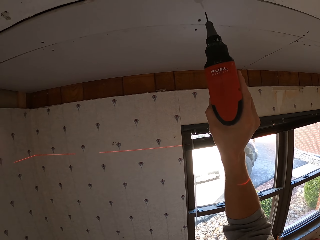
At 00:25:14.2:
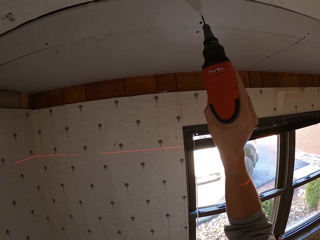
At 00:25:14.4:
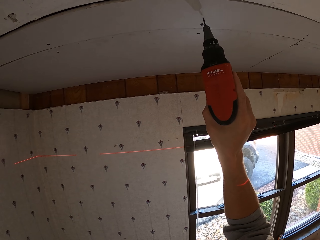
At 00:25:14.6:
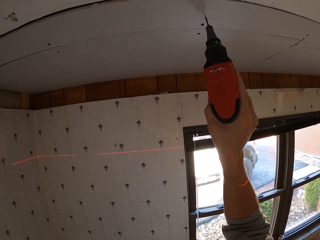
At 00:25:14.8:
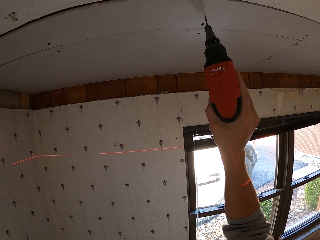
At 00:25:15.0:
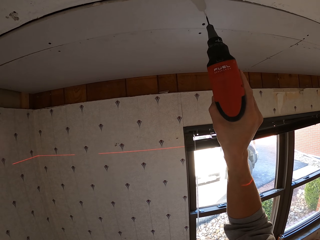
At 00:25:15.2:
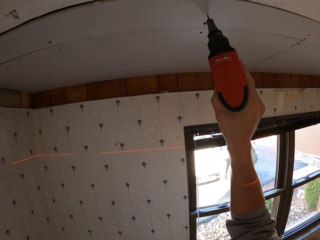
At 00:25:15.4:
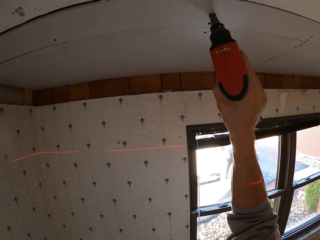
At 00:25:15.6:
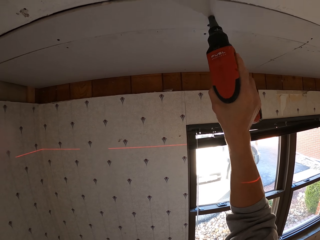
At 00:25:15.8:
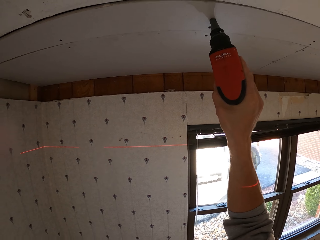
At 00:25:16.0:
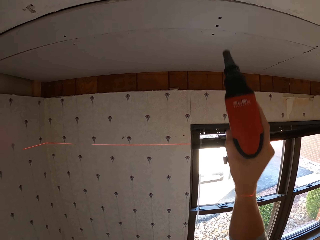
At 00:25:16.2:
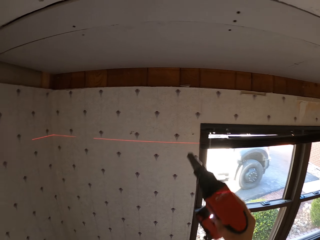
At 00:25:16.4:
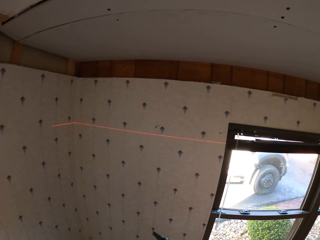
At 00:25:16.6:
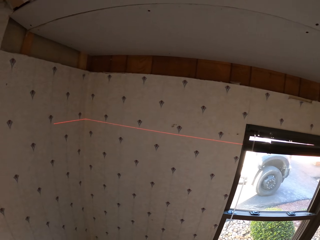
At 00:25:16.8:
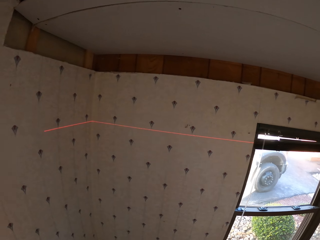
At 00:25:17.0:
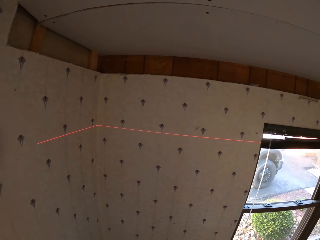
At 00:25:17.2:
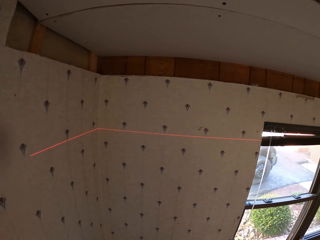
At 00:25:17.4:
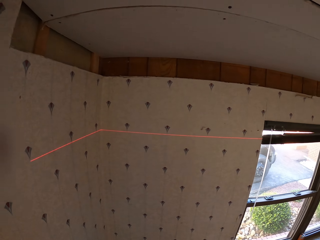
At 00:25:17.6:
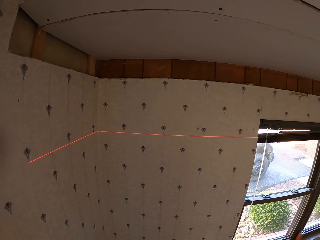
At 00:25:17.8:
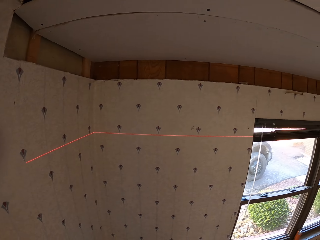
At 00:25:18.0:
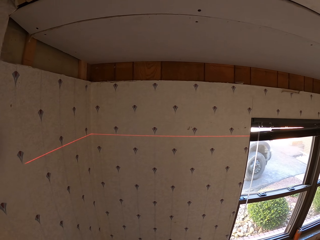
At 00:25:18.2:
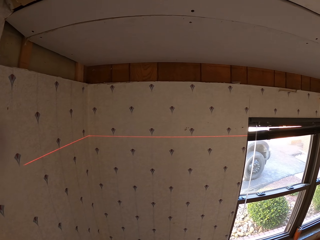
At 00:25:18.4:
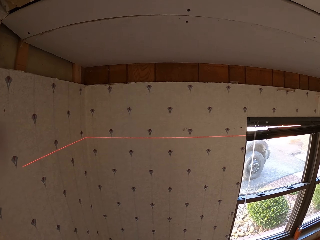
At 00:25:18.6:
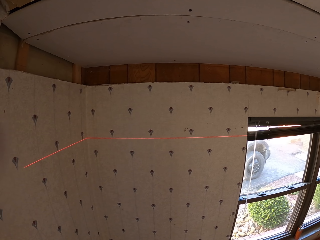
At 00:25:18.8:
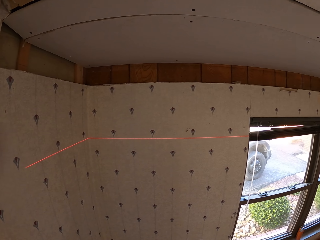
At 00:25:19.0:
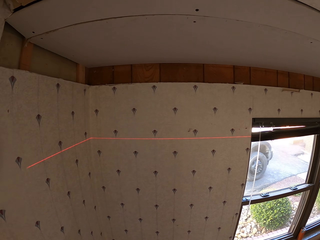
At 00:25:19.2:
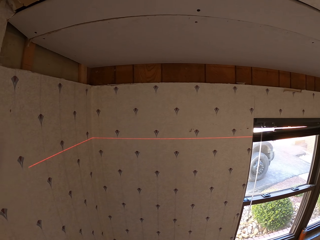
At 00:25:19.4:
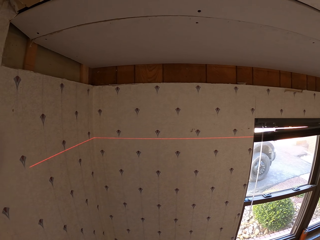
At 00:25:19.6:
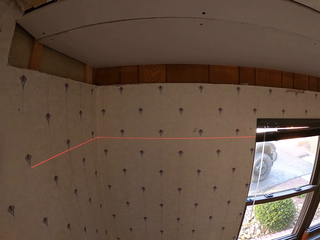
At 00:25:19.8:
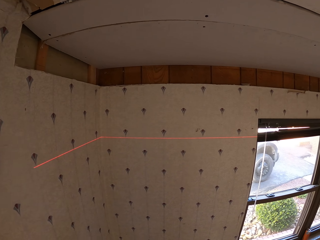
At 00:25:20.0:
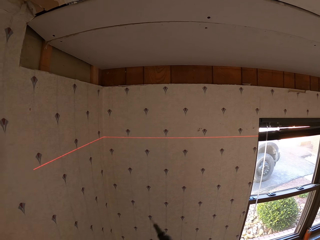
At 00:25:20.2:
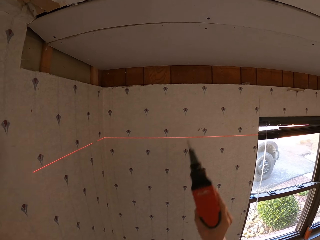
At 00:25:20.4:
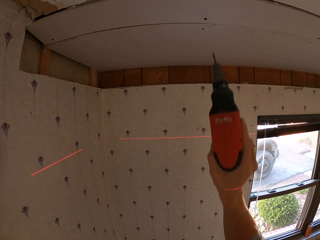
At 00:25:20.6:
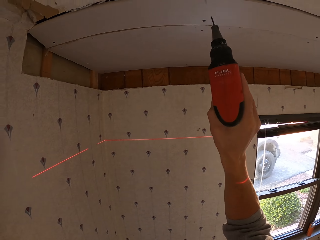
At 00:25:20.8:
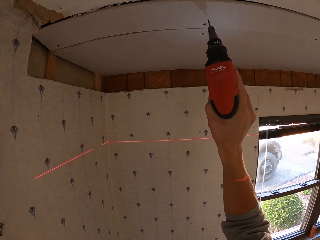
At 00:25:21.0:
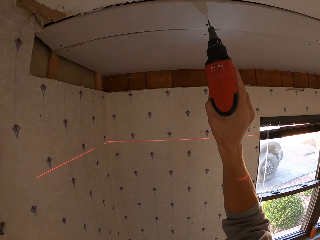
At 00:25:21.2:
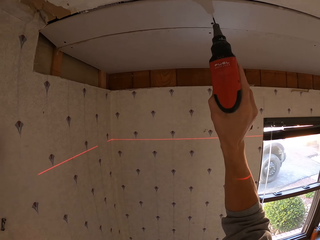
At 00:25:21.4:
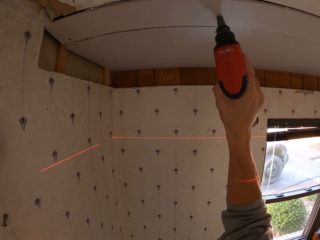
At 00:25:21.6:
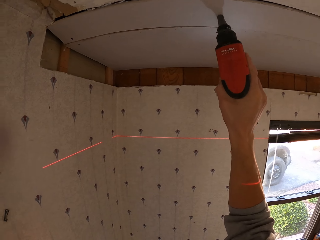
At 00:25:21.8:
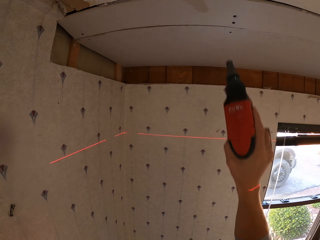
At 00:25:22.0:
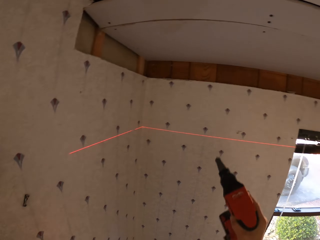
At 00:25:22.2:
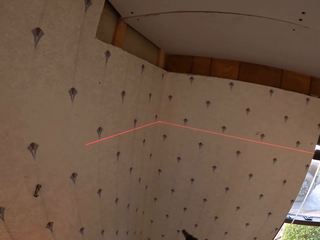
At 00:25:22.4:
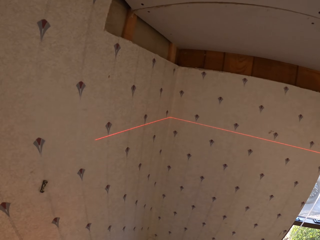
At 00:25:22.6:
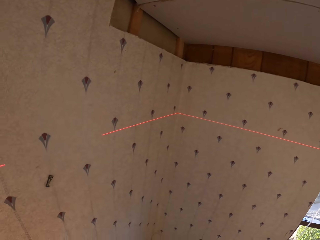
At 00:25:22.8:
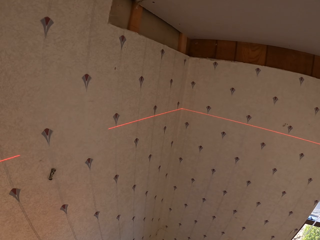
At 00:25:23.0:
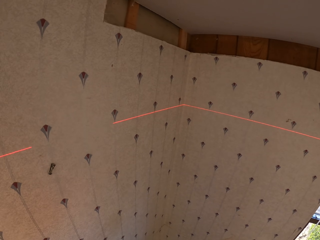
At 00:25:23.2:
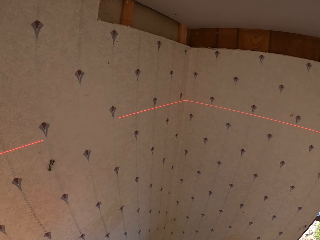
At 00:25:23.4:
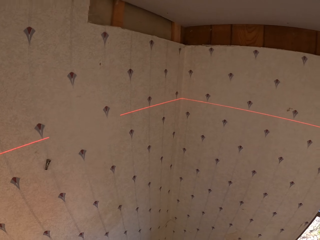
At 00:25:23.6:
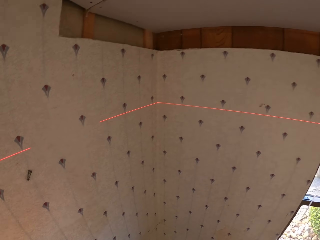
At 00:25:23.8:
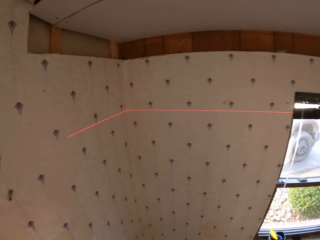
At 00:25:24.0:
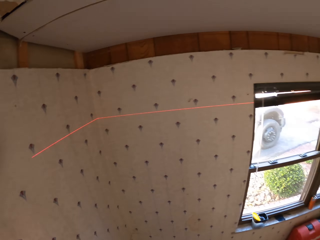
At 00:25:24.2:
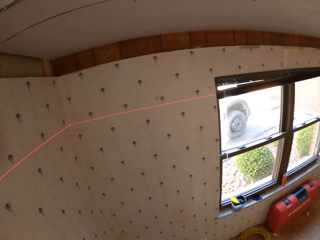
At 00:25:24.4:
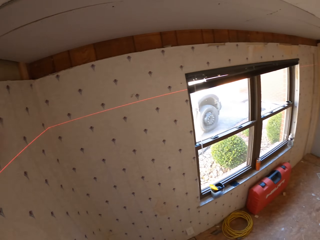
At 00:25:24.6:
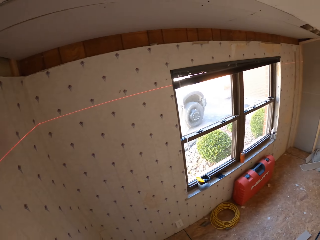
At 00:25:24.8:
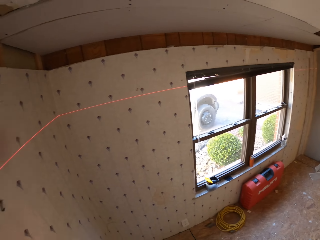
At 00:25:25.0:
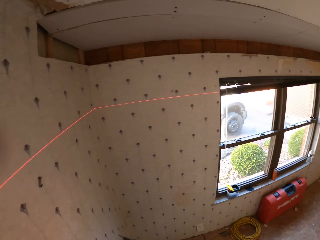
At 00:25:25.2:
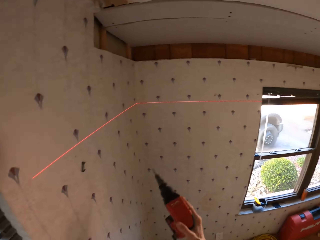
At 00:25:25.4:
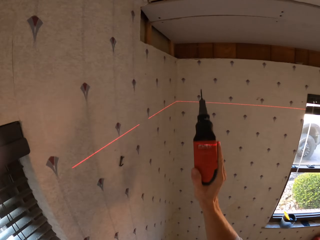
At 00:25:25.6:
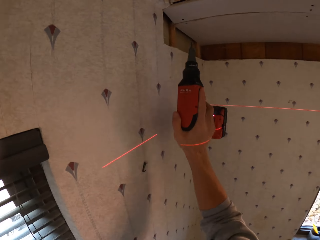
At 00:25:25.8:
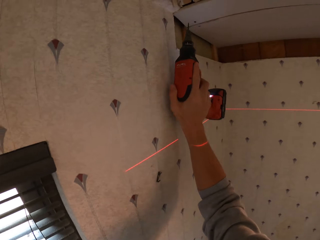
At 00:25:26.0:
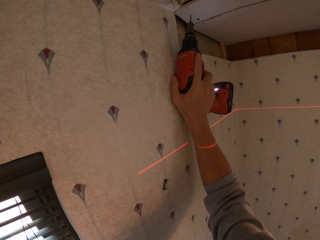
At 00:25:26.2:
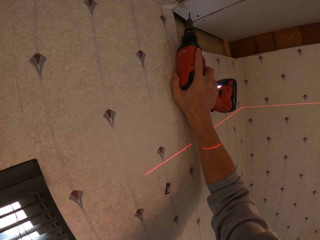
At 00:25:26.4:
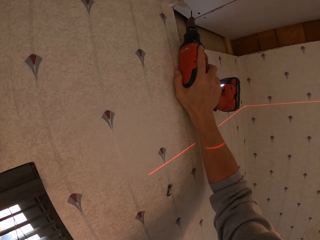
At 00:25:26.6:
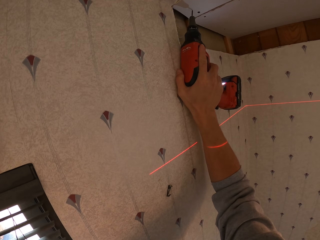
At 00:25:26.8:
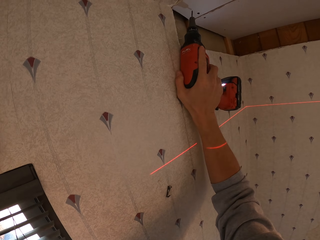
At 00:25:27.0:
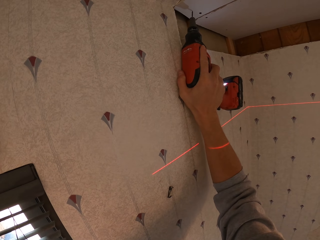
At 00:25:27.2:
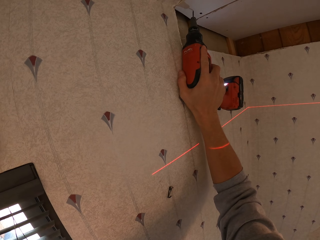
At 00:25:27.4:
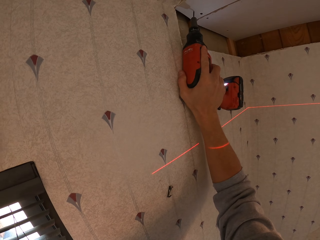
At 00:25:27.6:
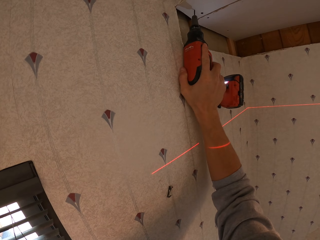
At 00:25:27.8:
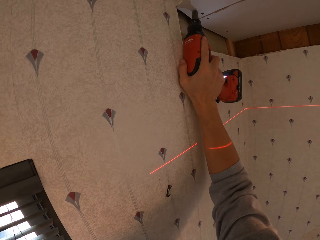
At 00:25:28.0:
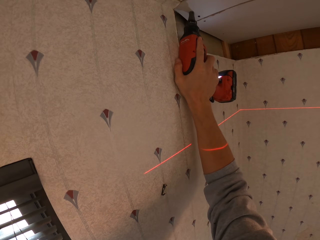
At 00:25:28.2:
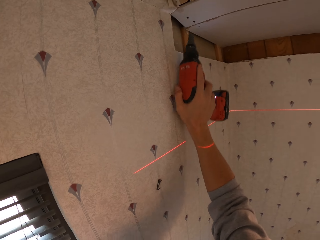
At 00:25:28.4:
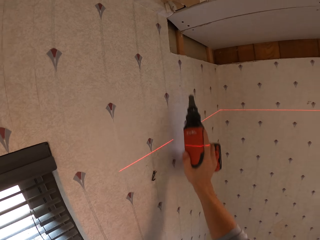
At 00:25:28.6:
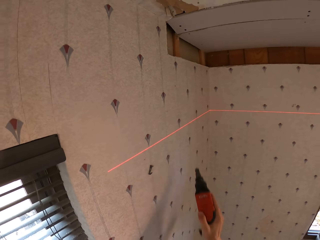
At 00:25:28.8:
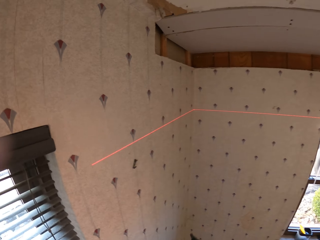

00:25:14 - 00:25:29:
The camera wearer drills the nail on the board. They look around. They drill the nail on the board. They look around. They drill the nail on the board.

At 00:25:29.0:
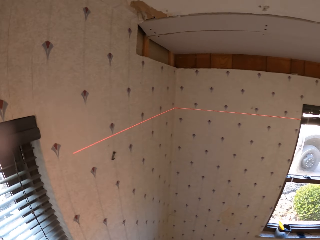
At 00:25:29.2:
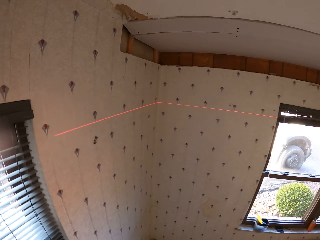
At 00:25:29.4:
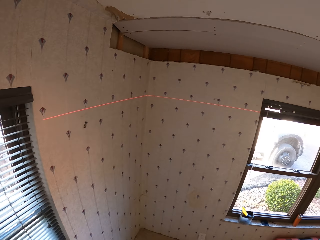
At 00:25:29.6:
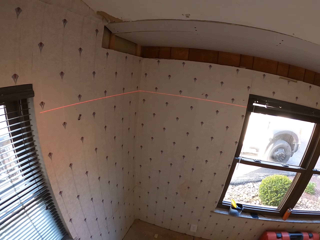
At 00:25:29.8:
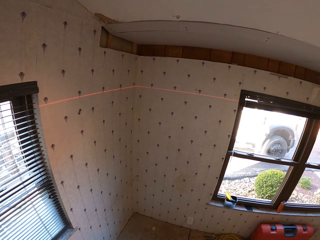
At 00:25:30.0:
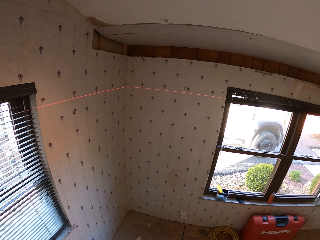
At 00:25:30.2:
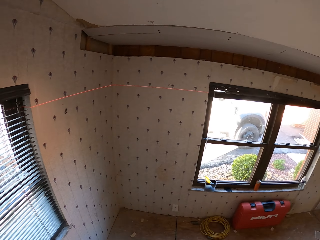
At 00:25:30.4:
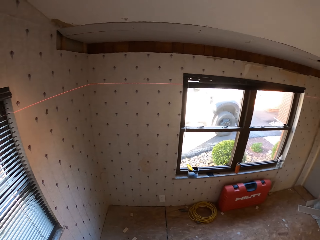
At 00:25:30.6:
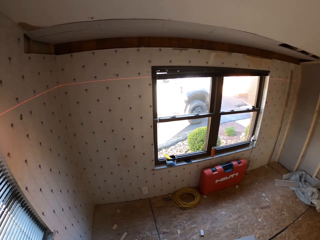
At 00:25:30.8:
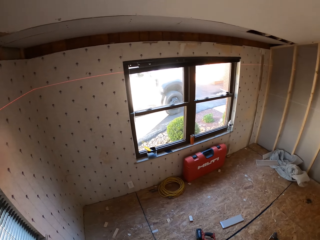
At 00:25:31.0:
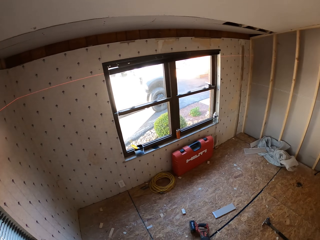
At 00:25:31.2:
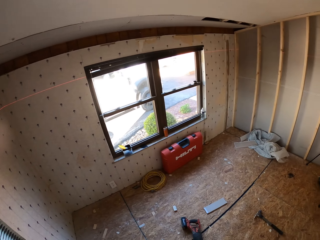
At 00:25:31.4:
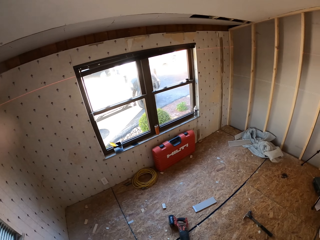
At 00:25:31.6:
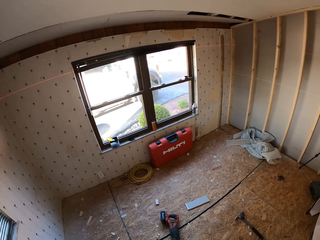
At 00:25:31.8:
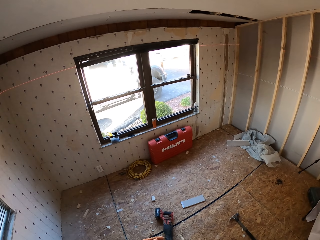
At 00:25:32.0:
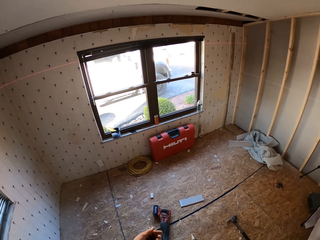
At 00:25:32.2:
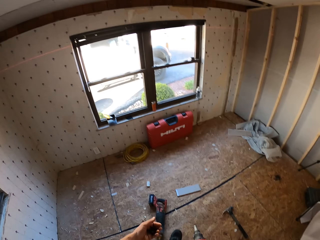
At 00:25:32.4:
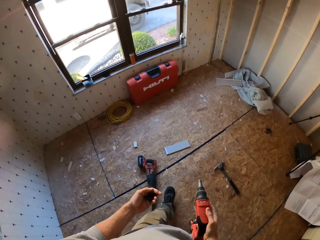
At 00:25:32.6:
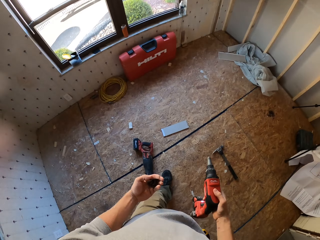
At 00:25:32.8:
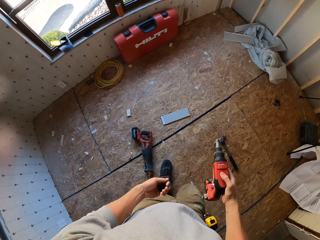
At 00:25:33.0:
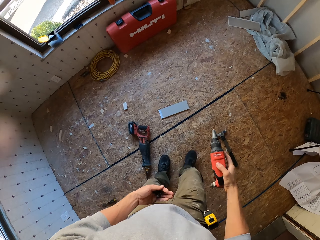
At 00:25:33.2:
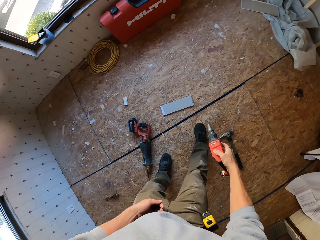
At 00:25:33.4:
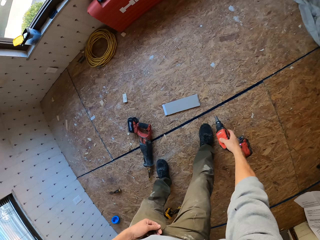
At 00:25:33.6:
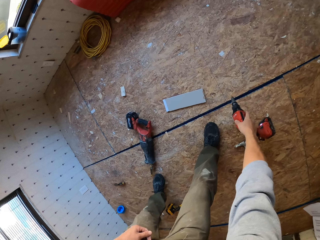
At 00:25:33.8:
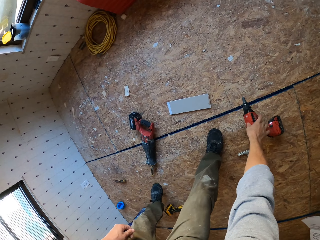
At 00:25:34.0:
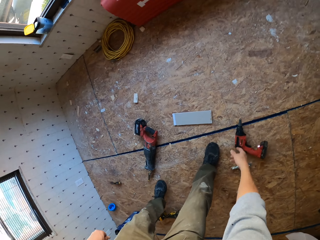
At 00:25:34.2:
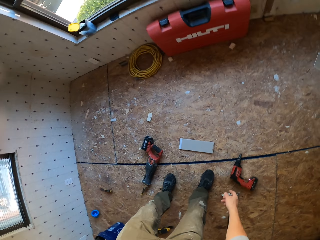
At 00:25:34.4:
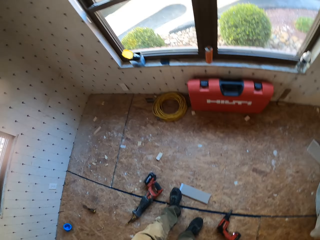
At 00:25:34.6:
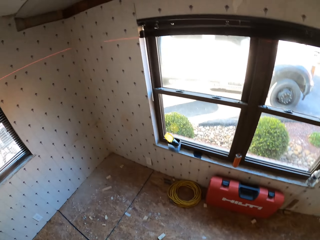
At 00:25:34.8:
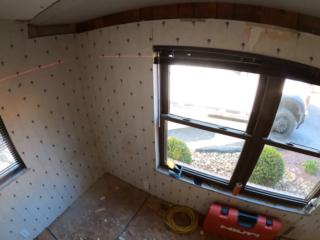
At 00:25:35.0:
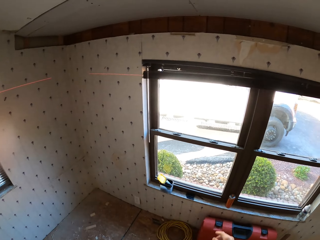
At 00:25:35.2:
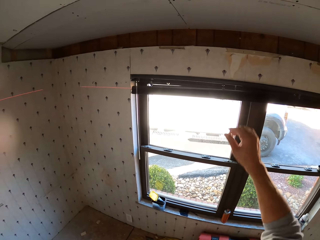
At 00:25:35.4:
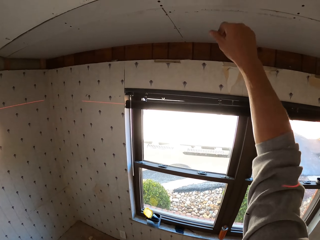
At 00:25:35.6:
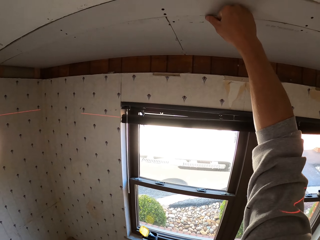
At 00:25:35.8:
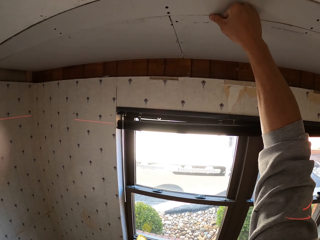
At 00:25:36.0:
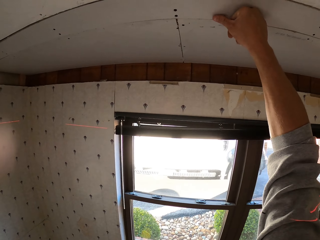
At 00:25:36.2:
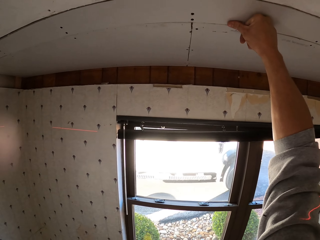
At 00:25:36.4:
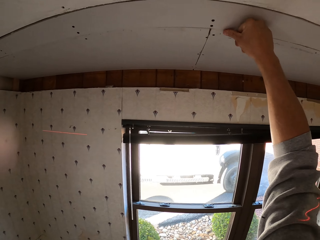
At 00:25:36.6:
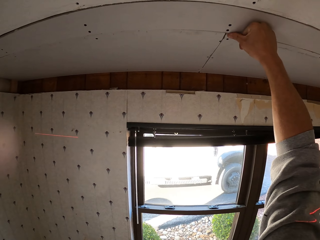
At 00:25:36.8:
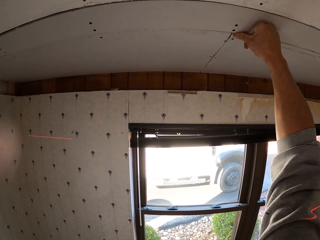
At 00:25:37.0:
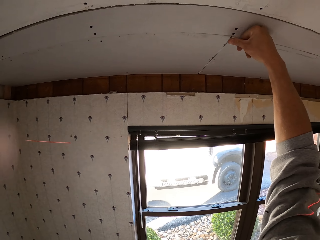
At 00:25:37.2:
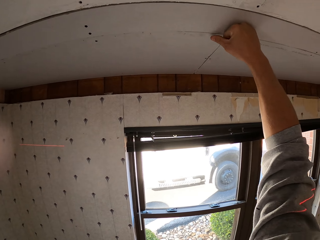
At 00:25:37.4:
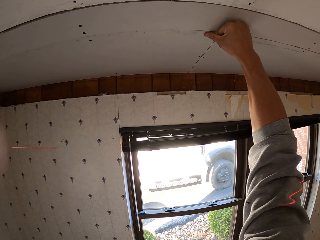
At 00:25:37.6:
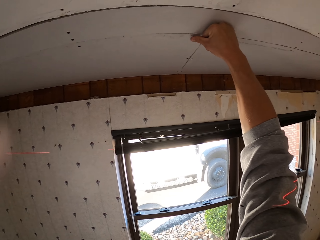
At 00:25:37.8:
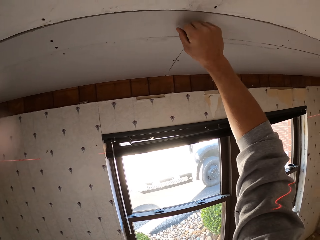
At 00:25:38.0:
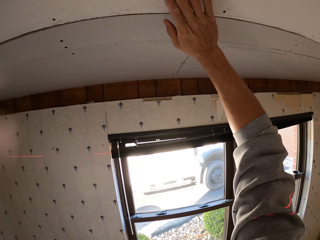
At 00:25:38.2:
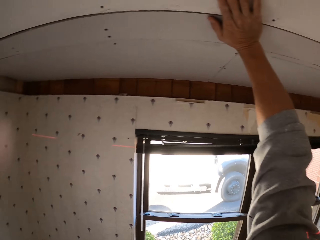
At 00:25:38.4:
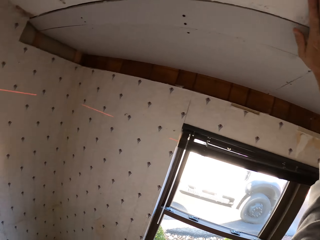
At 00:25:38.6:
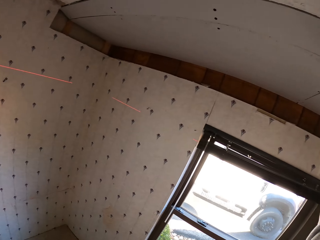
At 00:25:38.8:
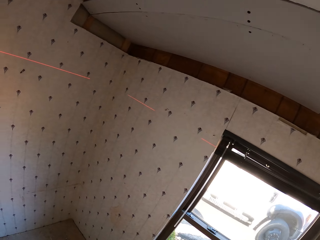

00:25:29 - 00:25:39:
The camera wearer looks around. They place the drill machine on the floor. They touch the wood.
